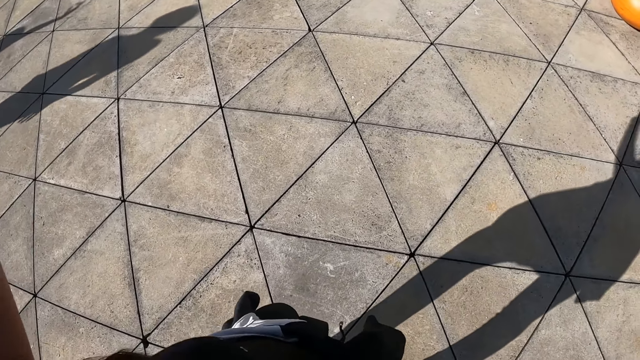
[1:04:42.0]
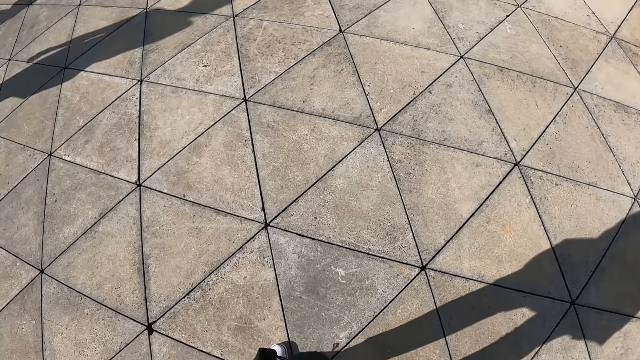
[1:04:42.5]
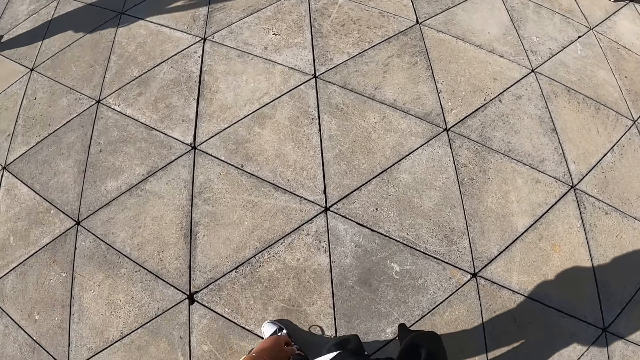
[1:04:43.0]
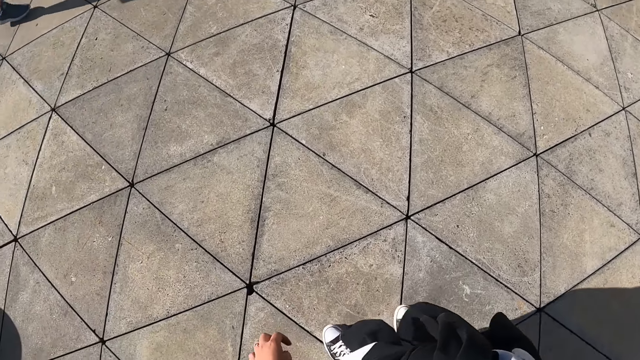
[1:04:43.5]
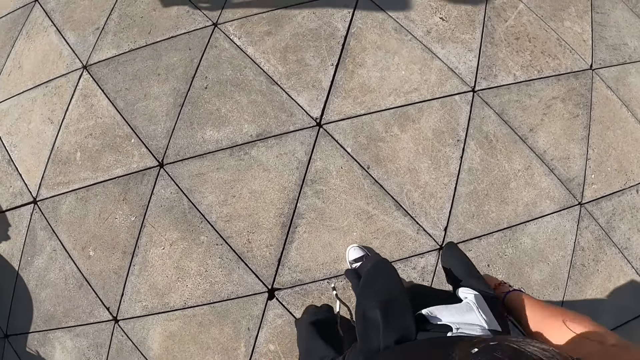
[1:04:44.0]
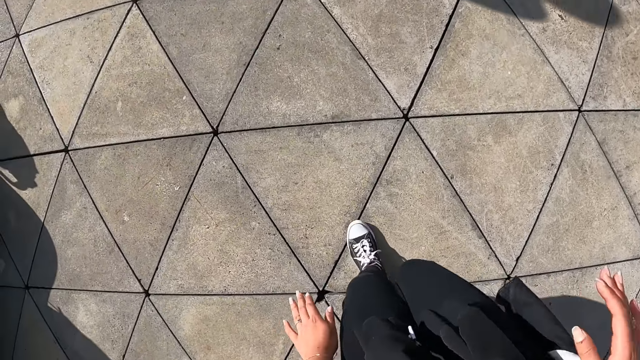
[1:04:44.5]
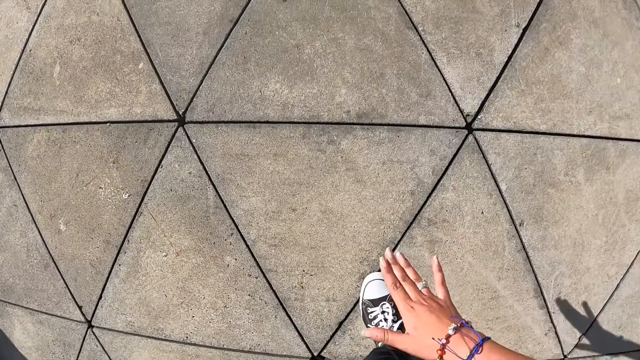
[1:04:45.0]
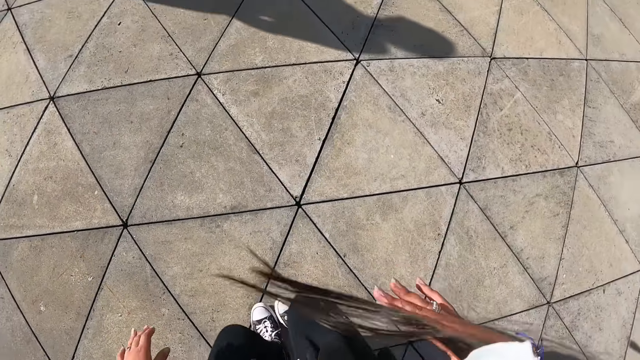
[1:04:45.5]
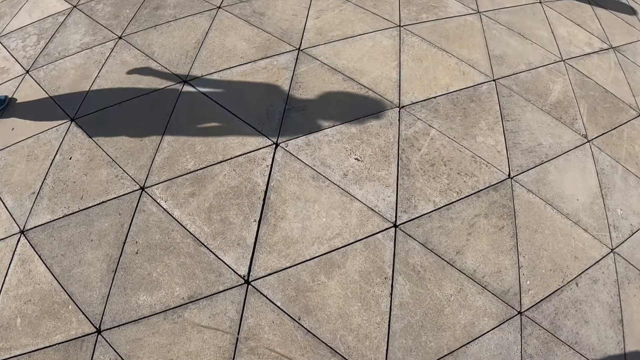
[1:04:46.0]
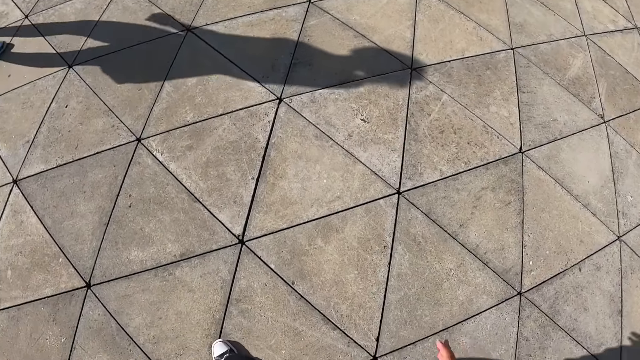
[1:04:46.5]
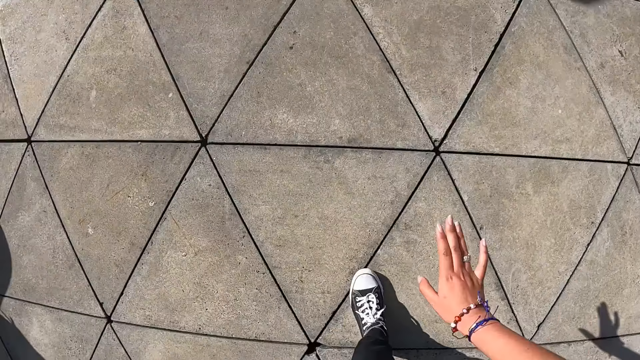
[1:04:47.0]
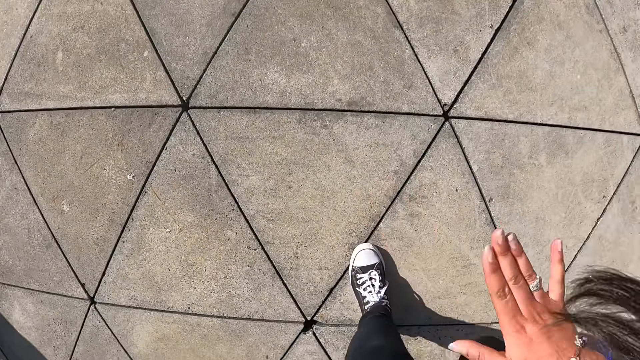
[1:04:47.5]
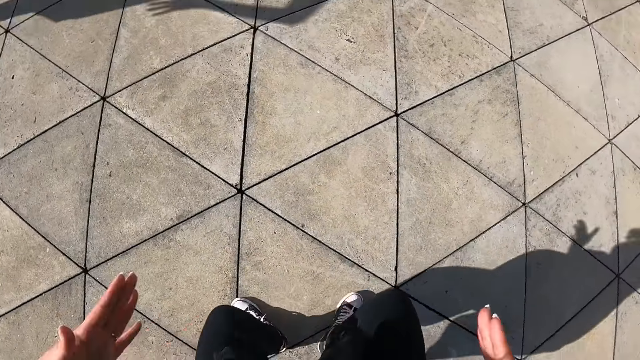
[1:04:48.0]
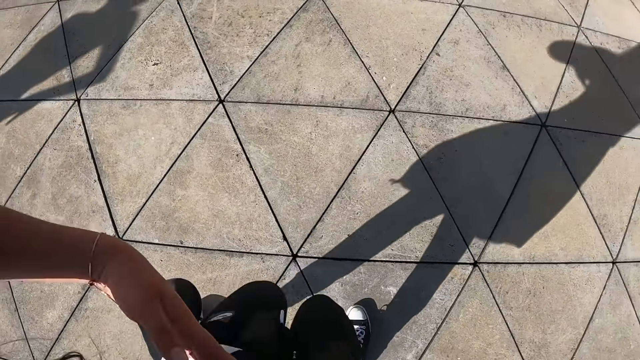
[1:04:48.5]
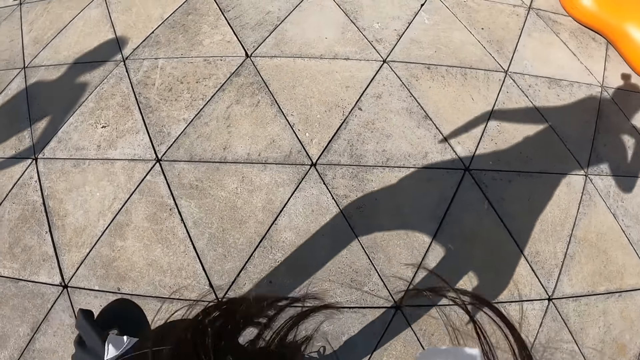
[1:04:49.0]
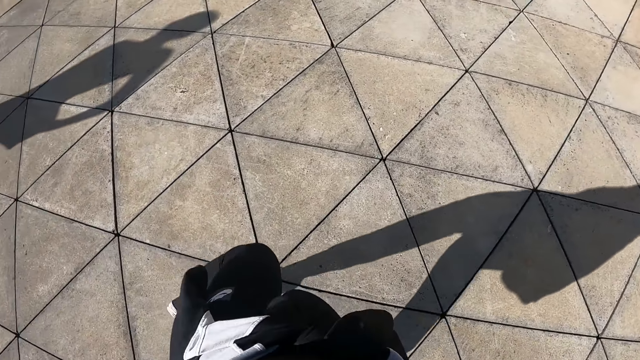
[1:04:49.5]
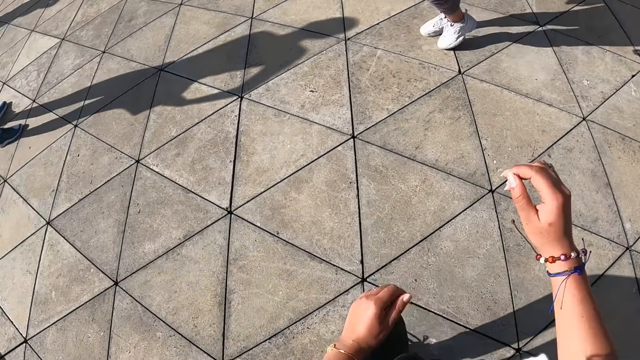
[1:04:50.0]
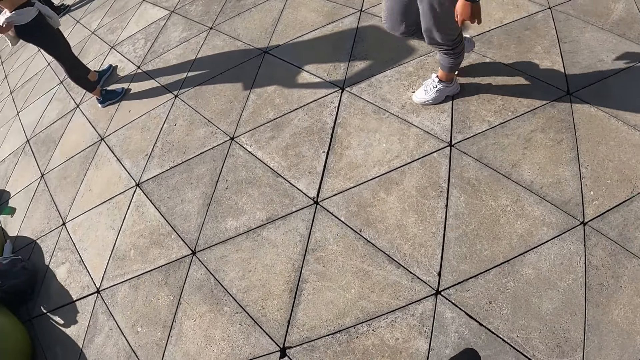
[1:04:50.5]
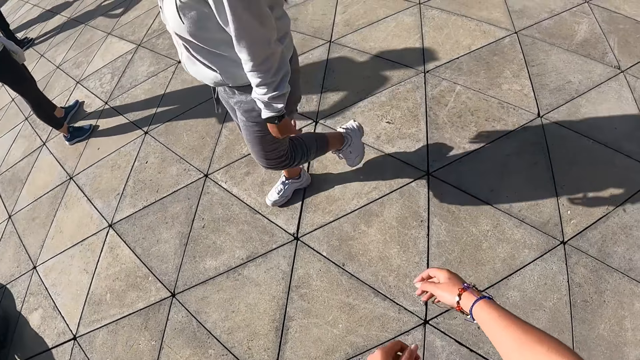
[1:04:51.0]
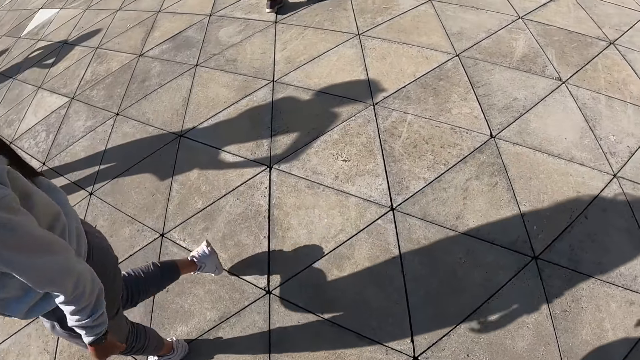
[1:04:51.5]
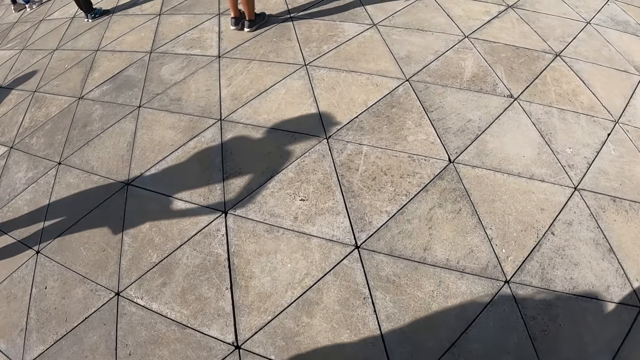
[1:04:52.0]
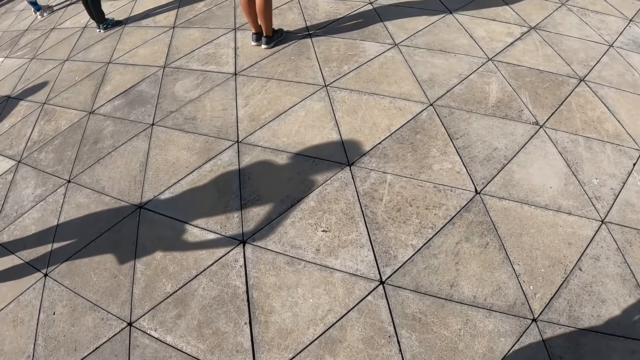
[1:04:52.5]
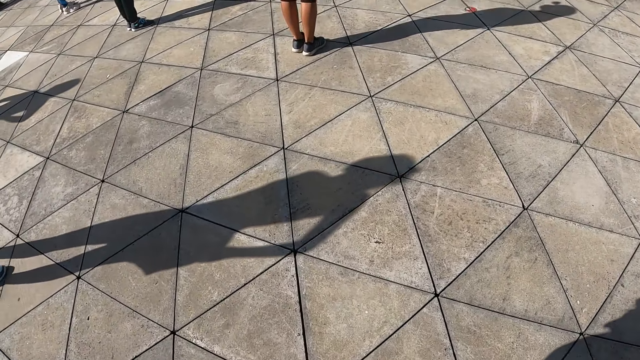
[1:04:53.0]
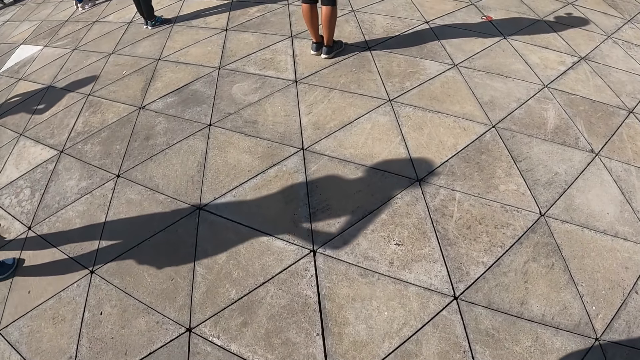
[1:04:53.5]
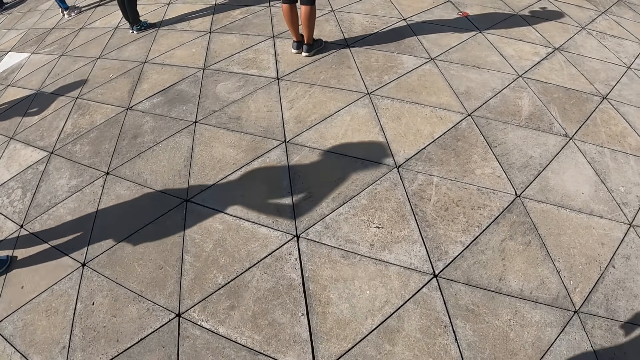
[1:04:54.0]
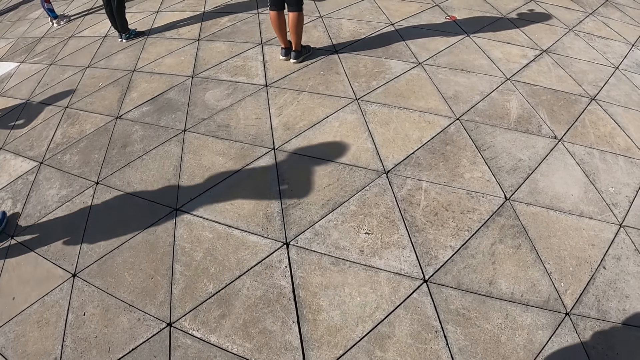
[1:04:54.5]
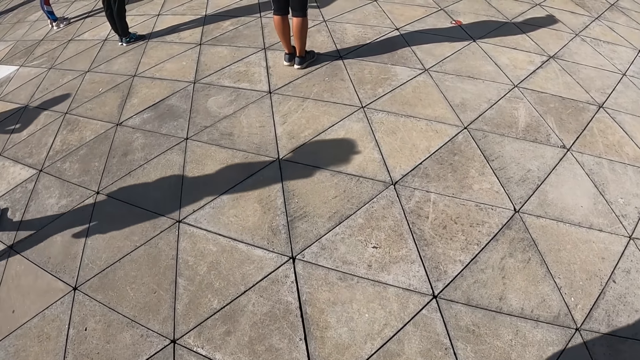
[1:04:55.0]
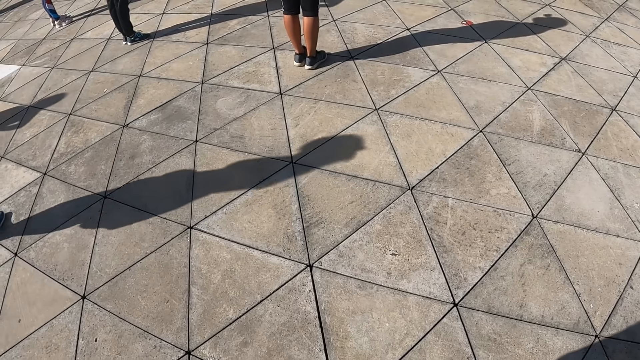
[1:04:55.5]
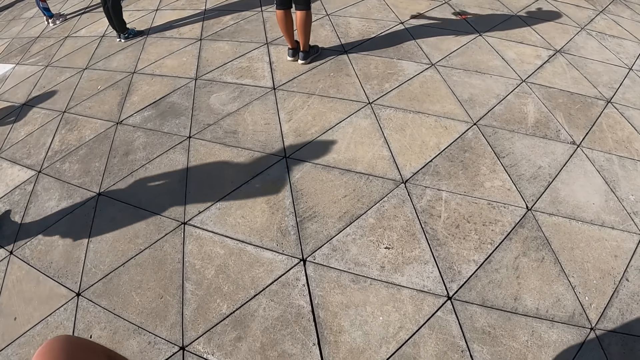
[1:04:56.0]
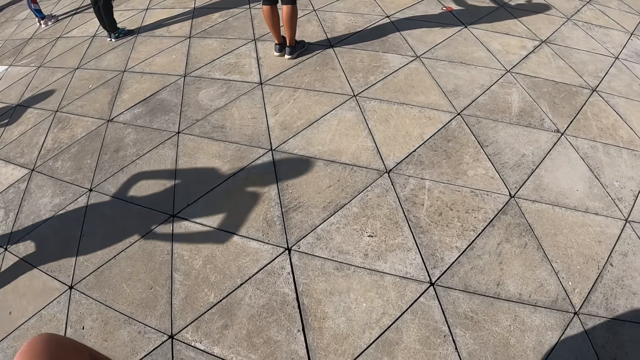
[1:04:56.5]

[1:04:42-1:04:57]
The camera wearer touches the floor. They exercise with the colleagues. A woman walks past the camera wearer. The camera wearer looks at the floor.

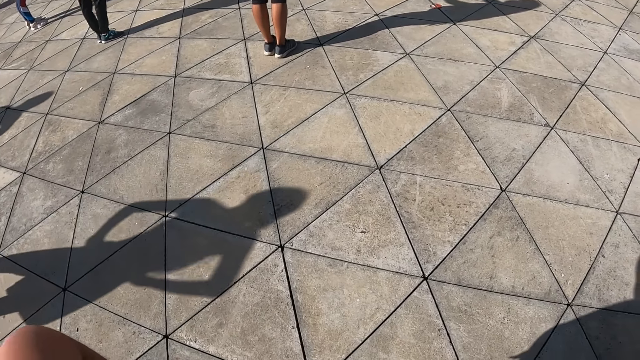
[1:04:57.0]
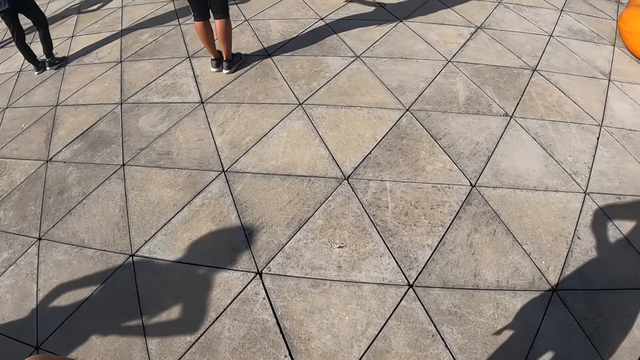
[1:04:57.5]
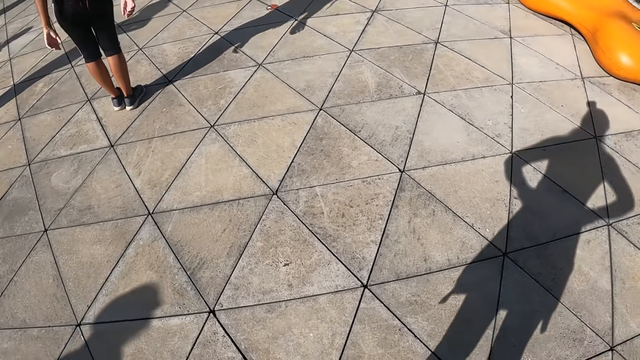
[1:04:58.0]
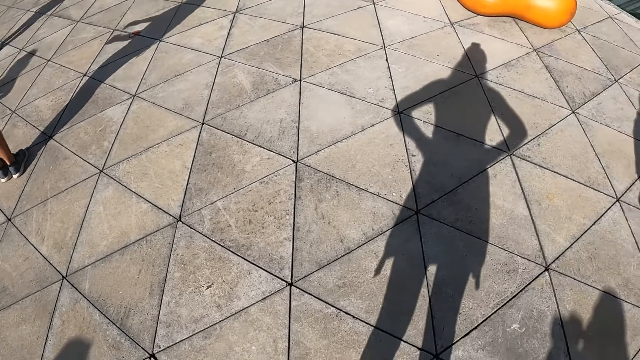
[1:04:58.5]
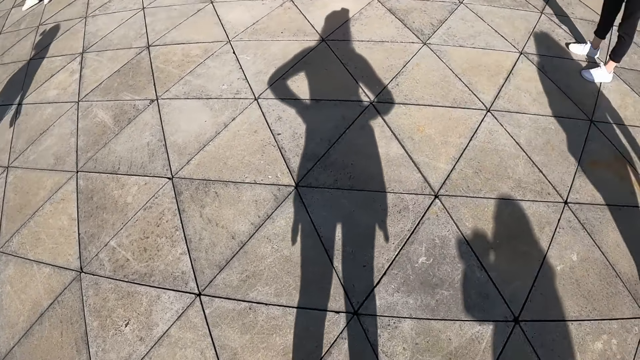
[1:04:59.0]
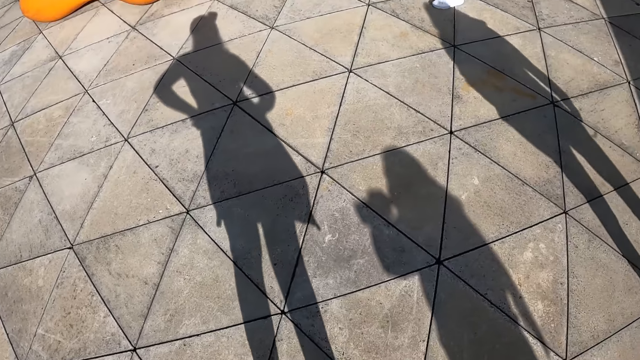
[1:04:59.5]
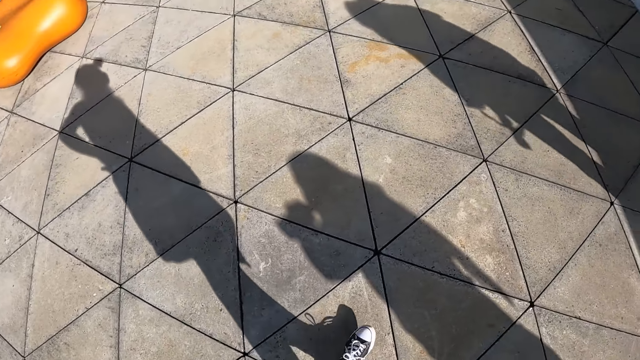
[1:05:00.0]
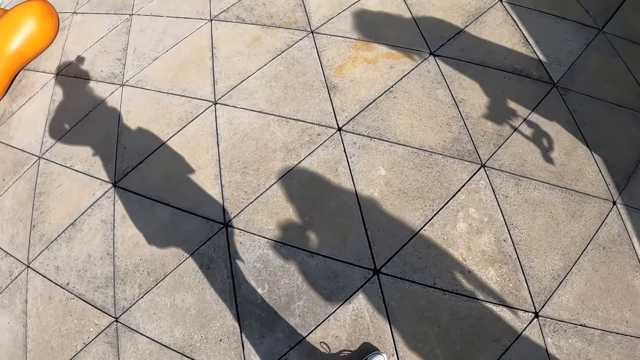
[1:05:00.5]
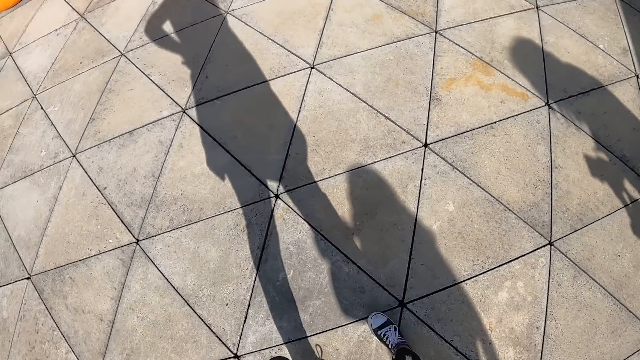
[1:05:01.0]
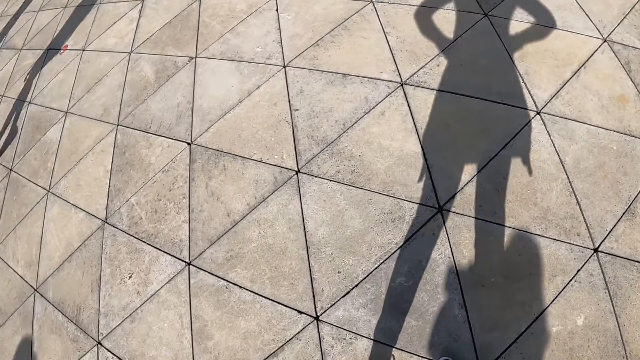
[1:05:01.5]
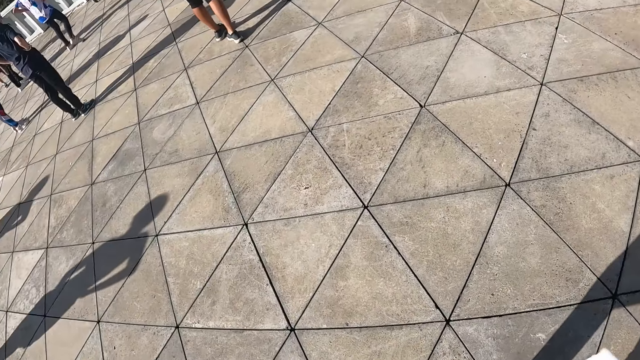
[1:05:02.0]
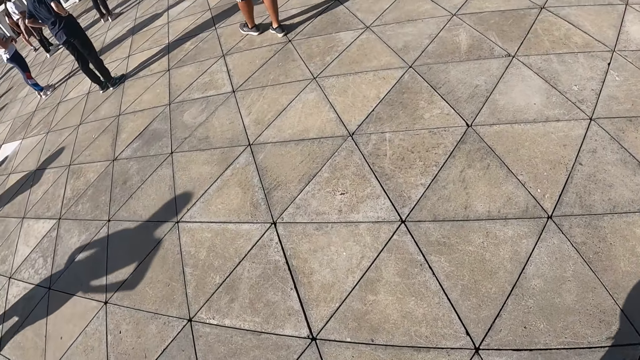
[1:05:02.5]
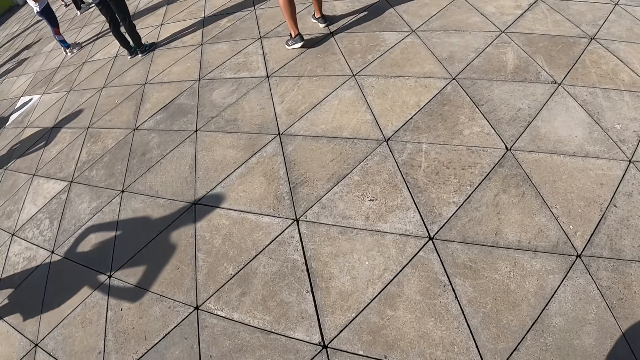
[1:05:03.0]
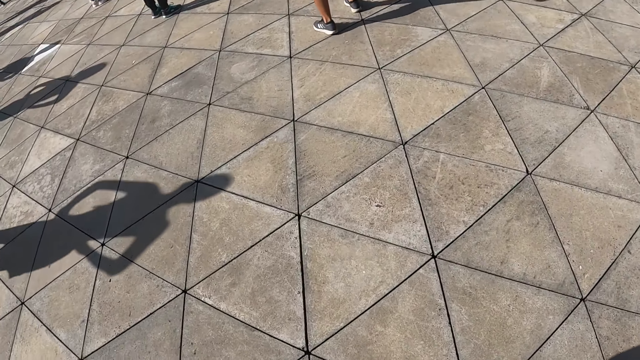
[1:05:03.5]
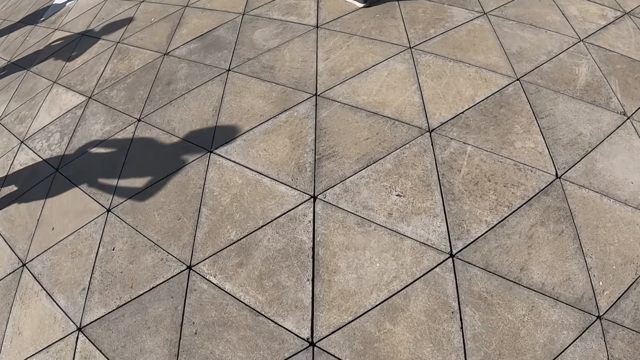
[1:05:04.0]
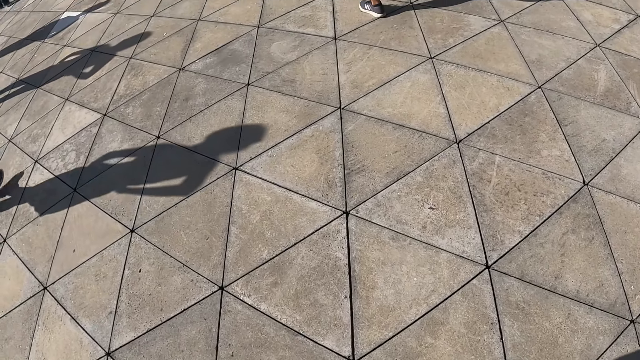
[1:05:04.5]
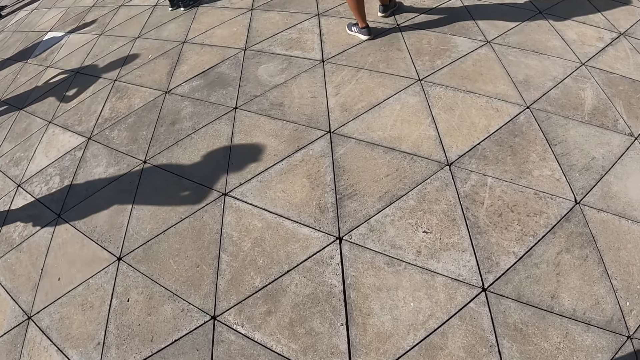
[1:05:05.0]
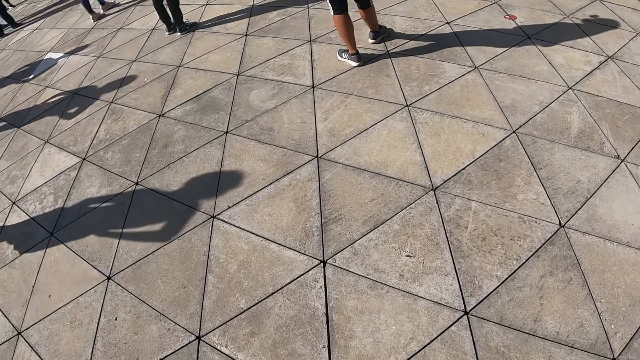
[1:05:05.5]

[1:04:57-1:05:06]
The camera wearer turns around.
